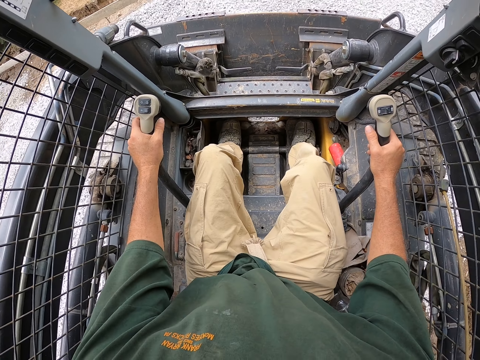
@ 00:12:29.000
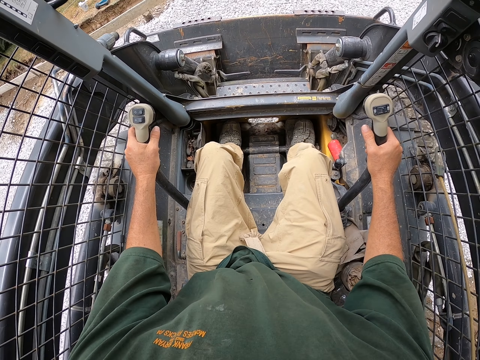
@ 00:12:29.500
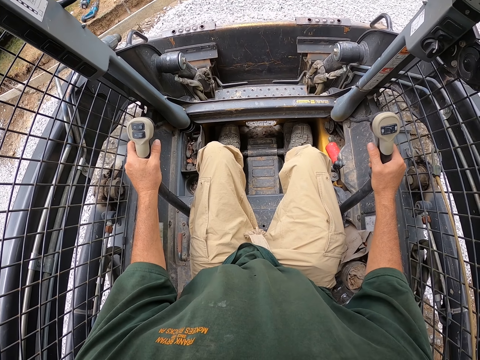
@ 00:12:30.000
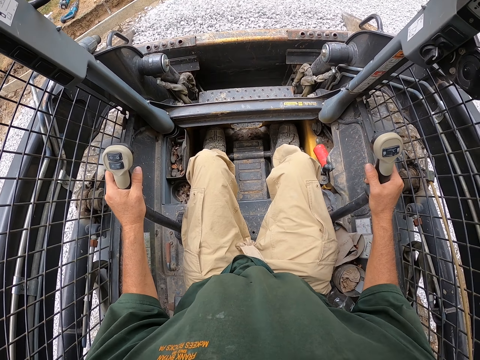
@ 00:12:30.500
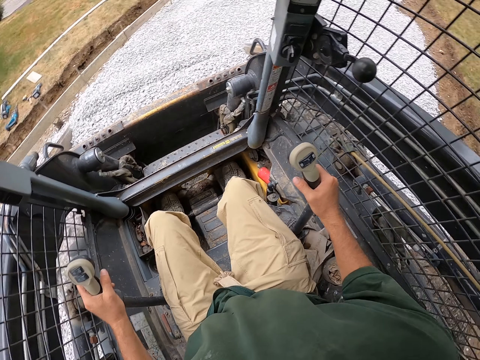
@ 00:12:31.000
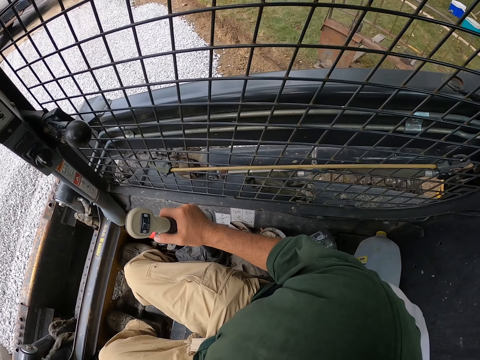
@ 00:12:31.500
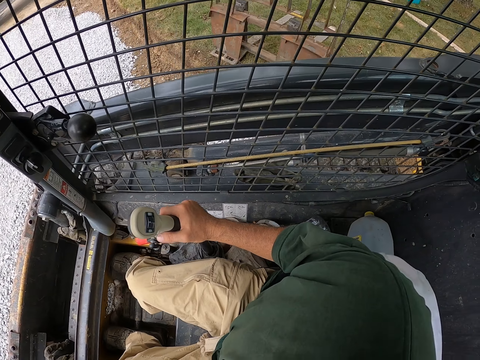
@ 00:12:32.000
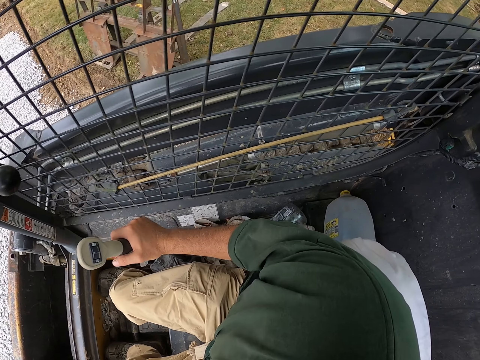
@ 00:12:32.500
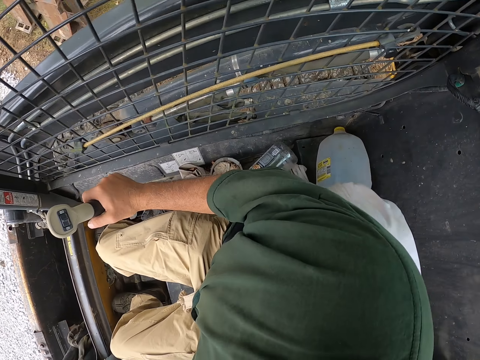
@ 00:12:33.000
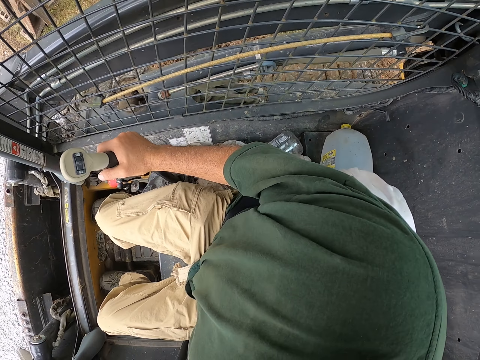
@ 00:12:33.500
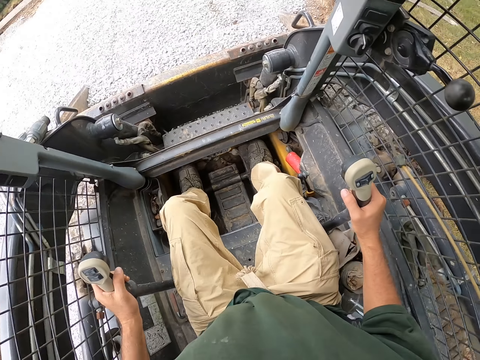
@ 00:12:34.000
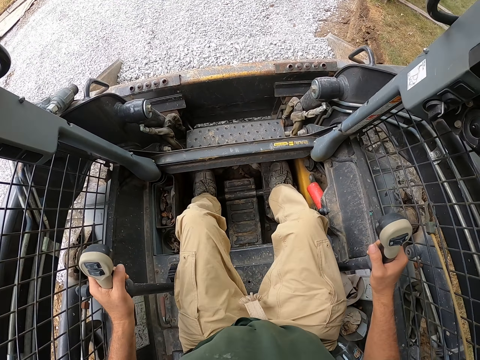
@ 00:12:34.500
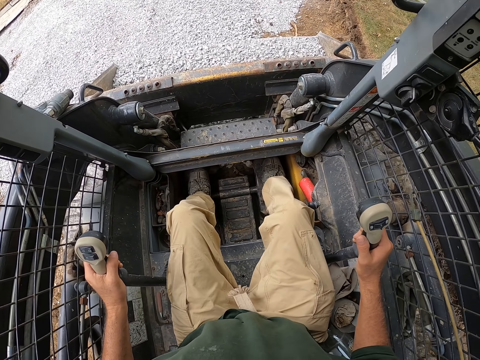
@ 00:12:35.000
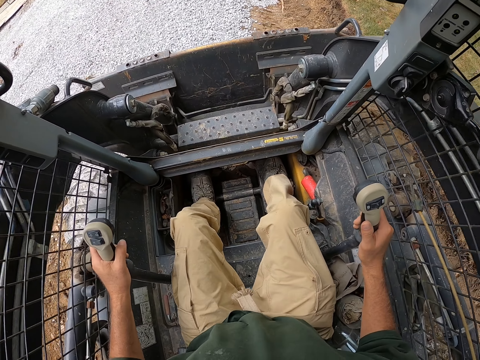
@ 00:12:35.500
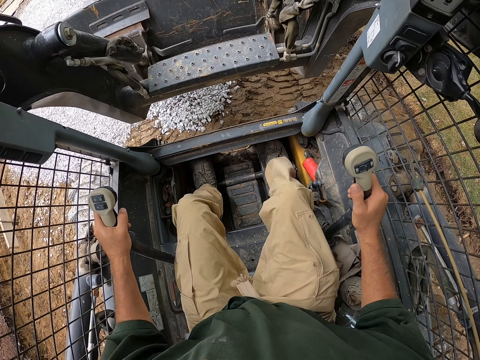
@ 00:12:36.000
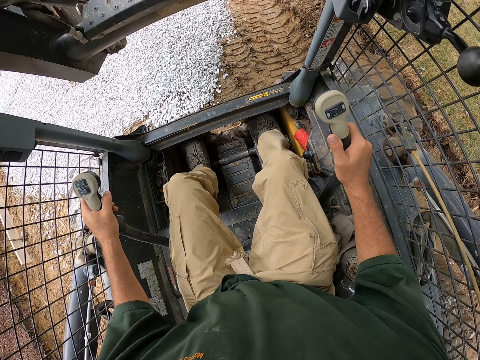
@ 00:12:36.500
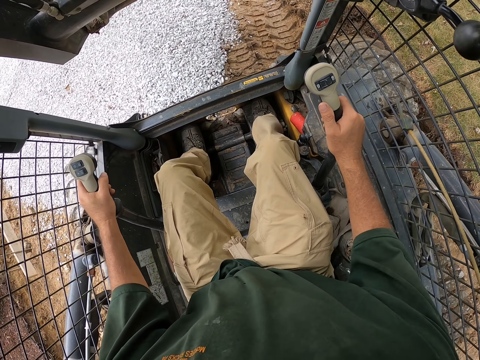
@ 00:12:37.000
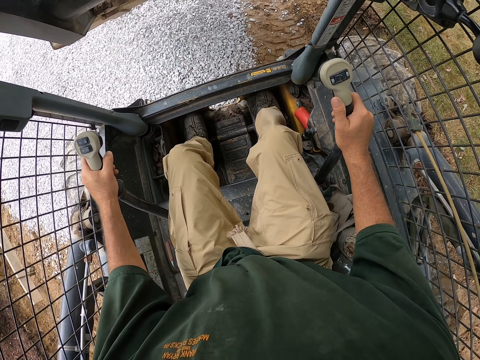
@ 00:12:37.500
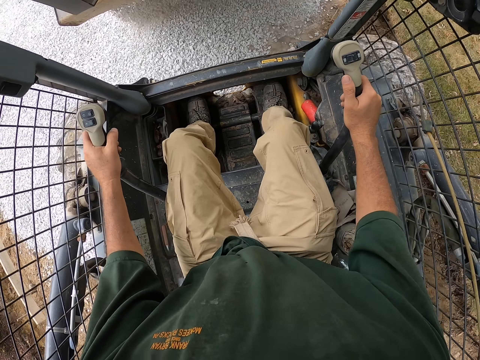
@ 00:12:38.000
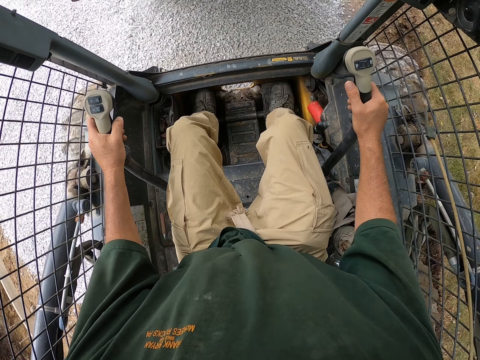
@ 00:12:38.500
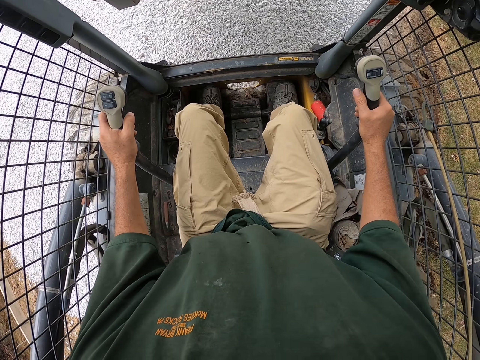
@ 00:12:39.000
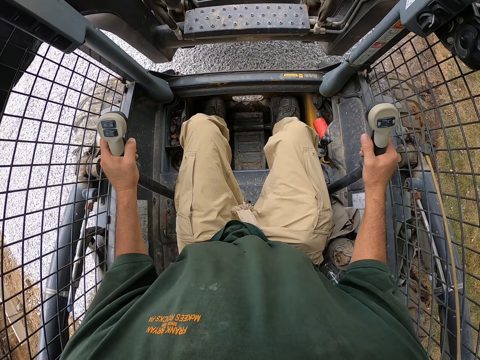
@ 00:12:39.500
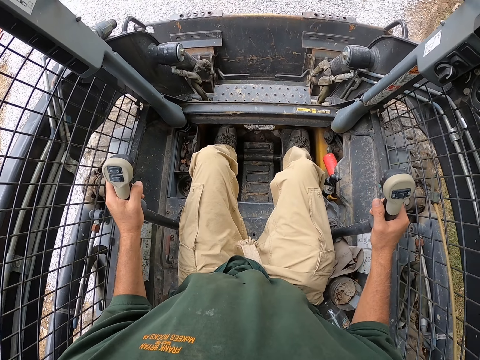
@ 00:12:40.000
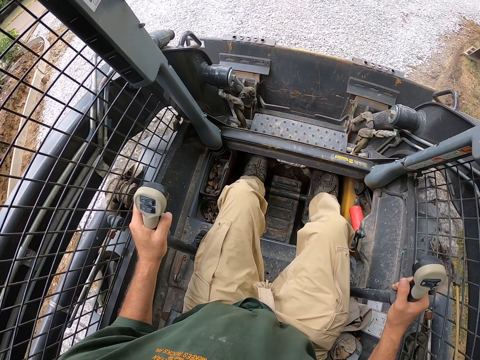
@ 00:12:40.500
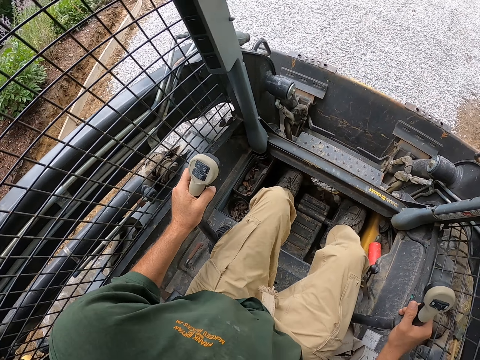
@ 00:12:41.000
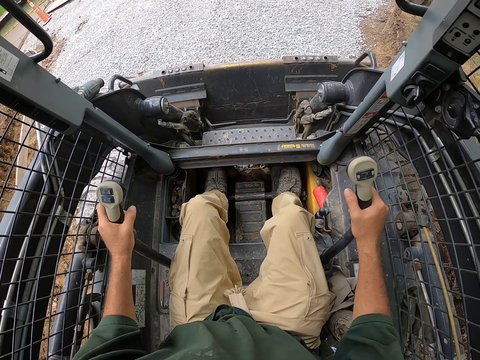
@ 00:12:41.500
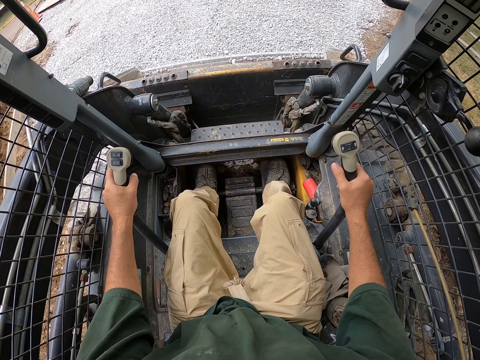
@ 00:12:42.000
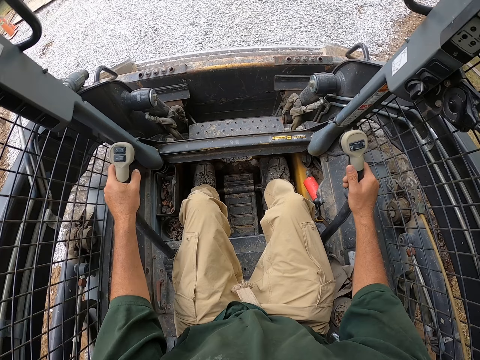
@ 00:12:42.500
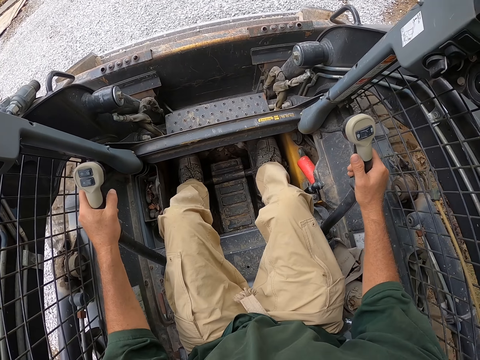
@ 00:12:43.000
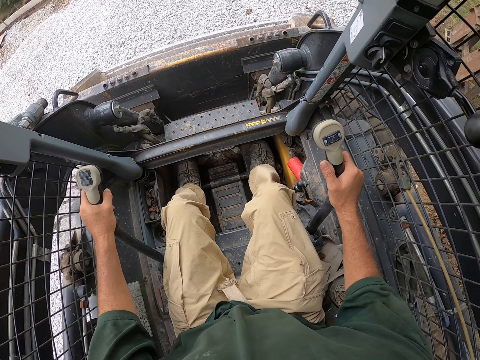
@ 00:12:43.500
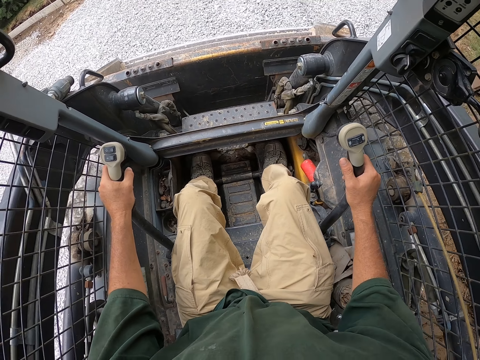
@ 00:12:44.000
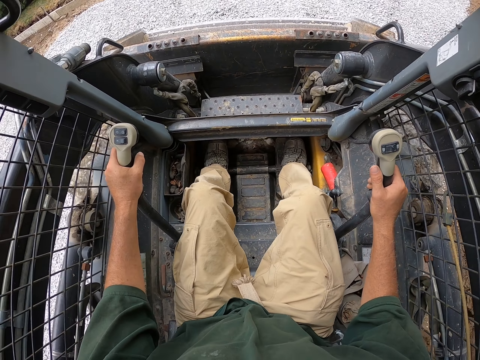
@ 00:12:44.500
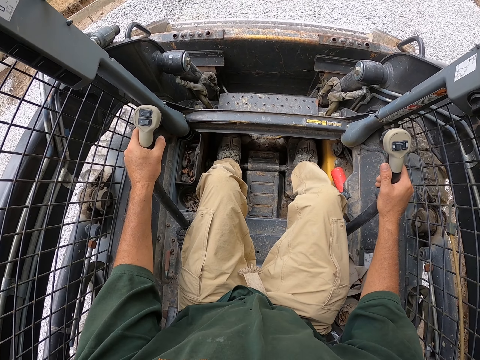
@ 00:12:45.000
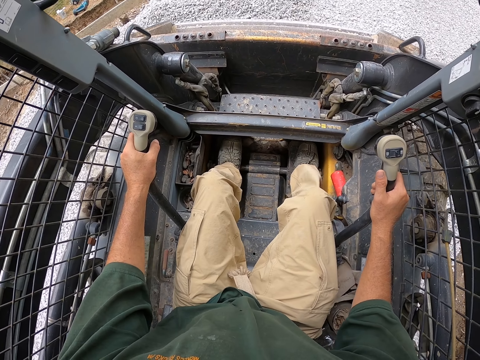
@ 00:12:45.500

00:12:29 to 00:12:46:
The camera wearer picks the stones. He turns his head. He reverses the backhoe. He pours the stones. He lifts the loader. He pours the stones. He spreads the stones. He drives the backhoe.

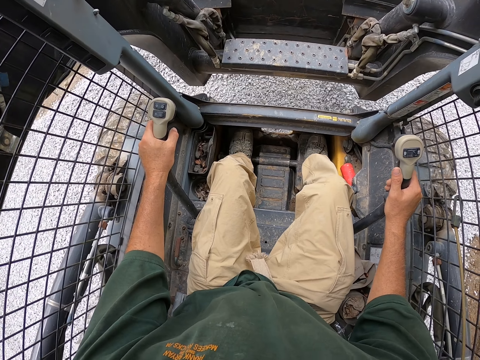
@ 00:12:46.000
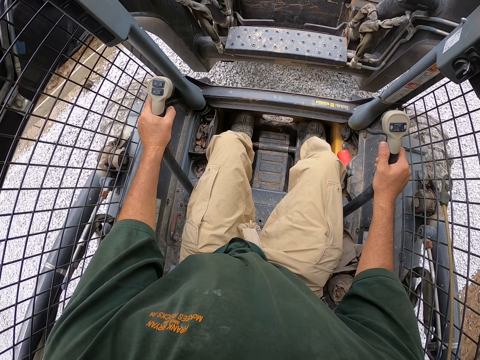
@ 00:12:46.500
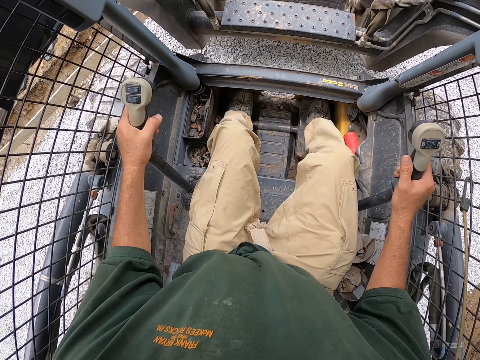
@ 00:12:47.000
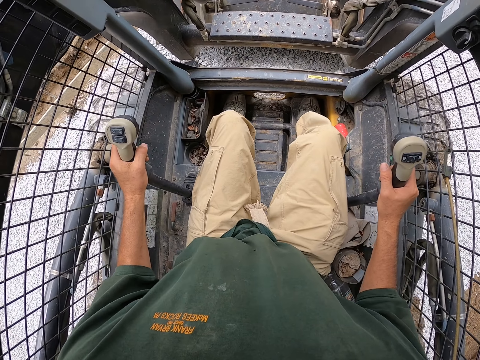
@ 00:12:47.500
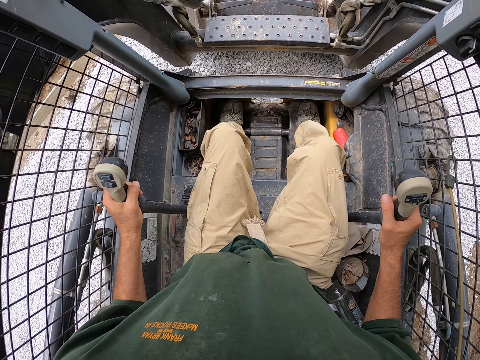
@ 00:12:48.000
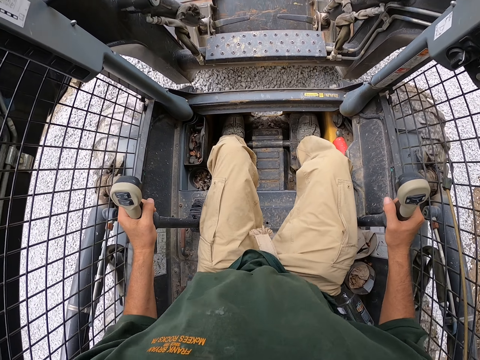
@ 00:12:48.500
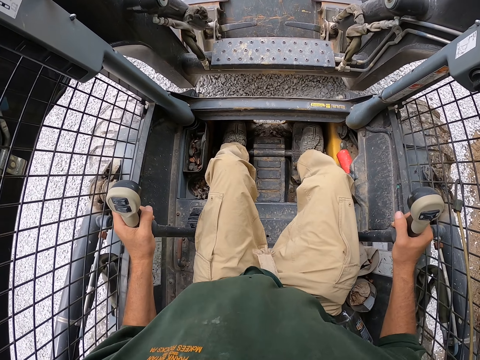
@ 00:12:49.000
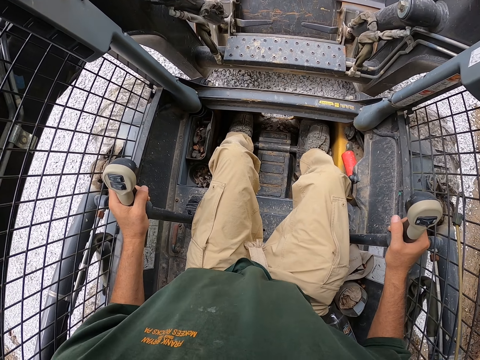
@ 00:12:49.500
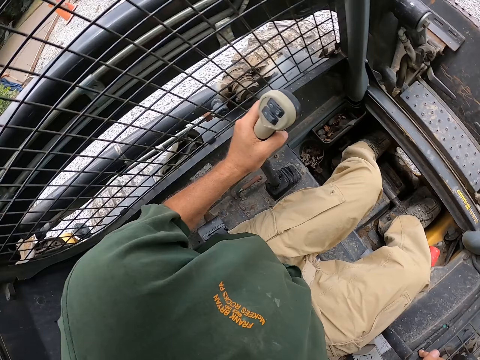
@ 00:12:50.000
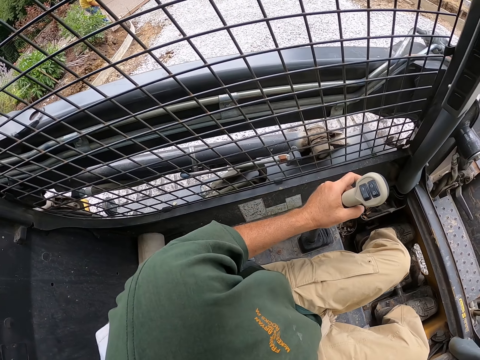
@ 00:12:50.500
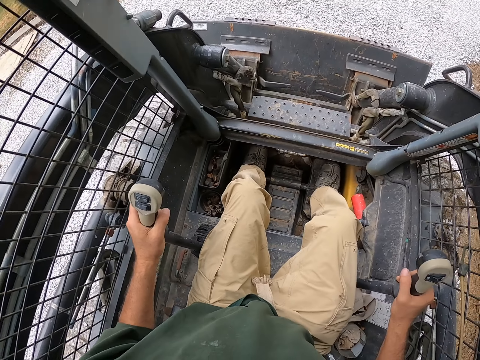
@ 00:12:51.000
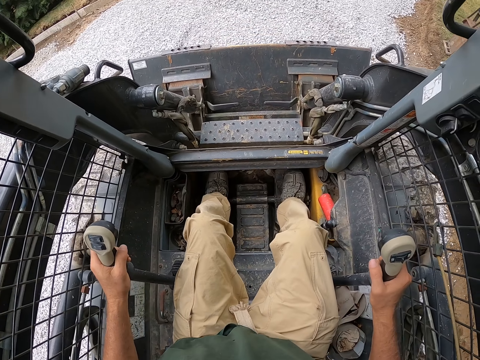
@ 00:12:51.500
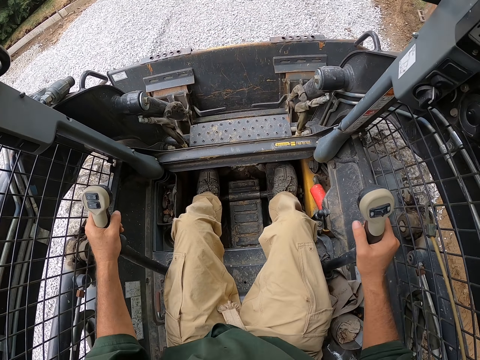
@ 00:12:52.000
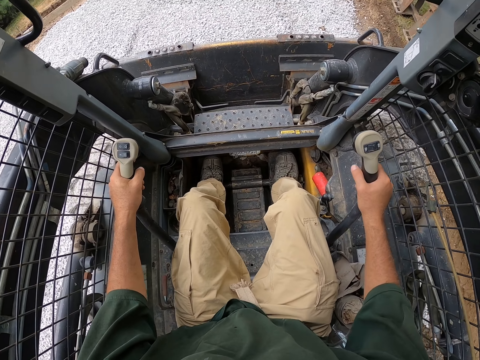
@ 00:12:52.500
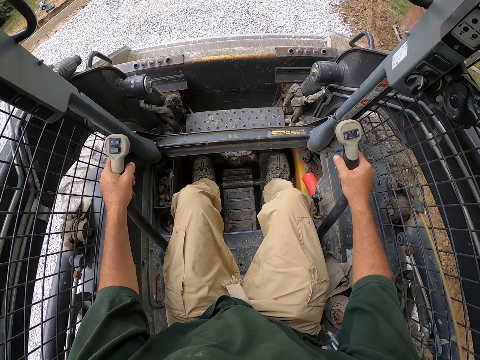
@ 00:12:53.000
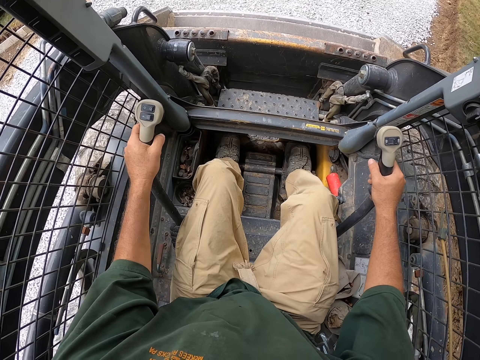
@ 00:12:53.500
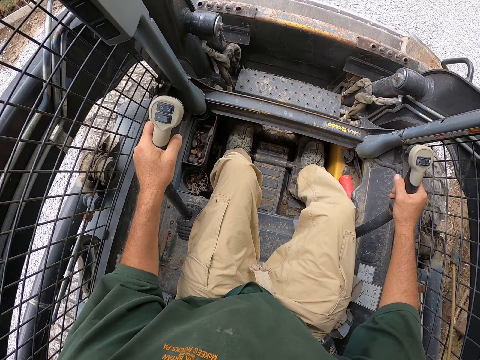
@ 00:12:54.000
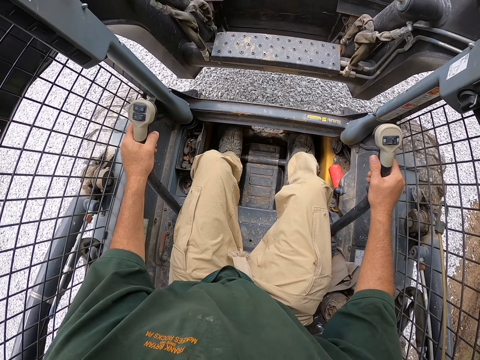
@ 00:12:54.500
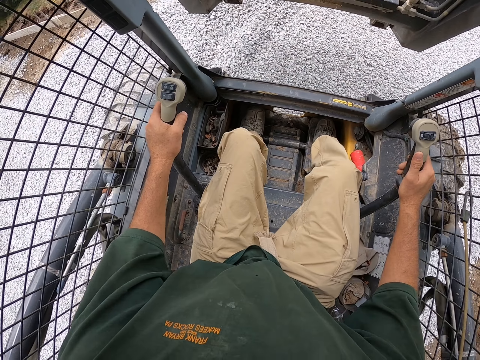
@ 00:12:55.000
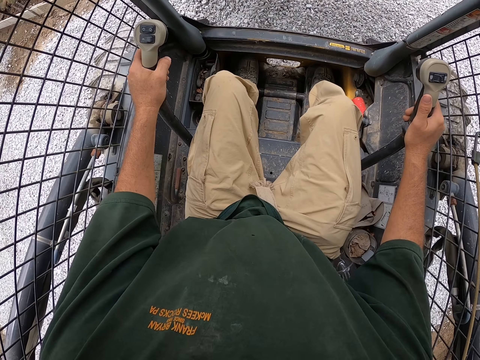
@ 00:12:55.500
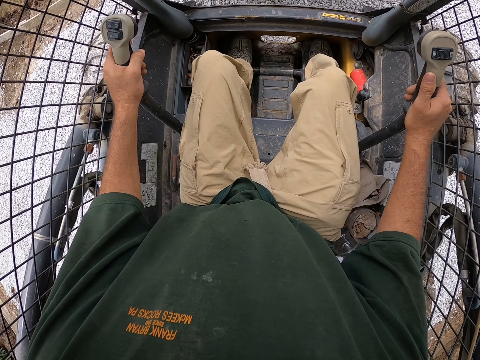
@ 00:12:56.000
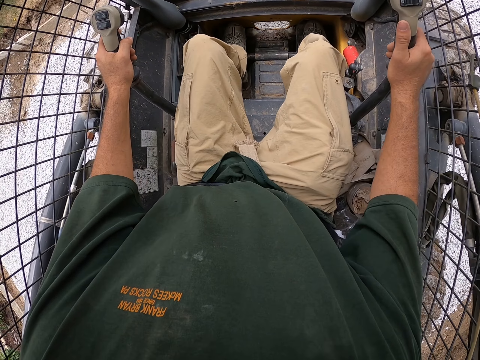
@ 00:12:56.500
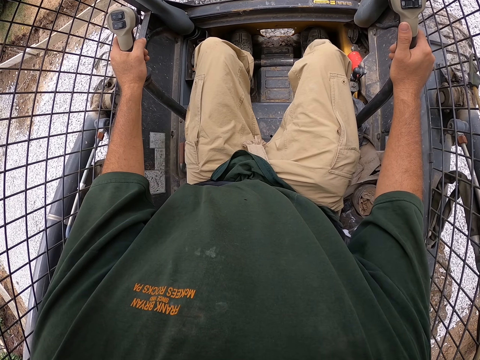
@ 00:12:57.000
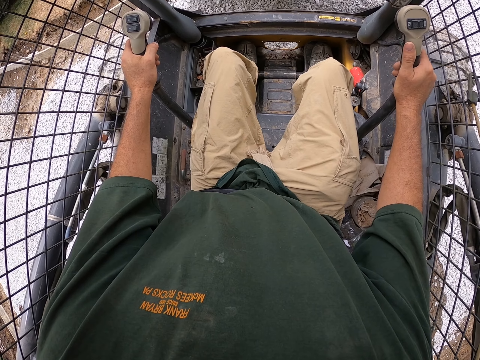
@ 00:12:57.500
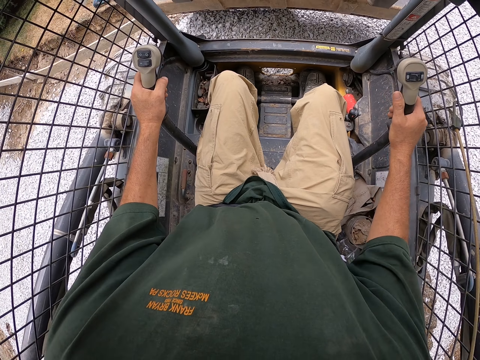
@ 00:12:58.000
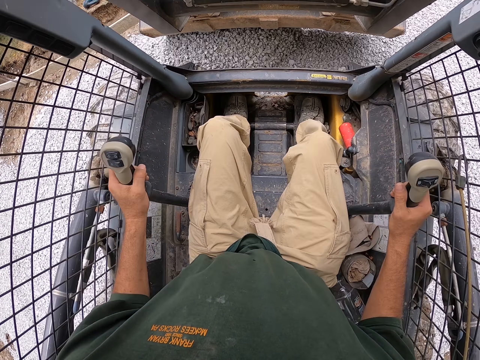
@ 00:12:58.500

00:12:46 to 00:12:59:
The camera wearer spreads the stones. He turns his head. He drives the backhoe. He lifts the loader. He spreads the stones.
